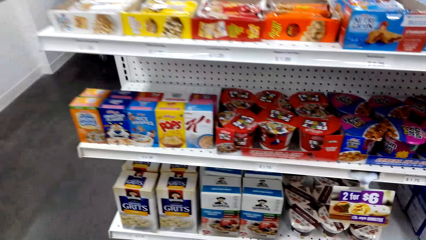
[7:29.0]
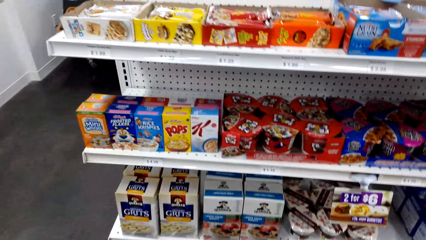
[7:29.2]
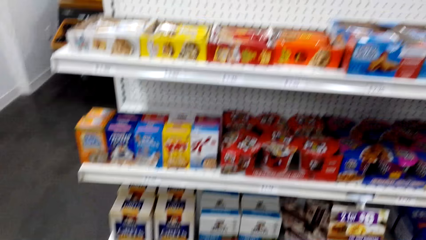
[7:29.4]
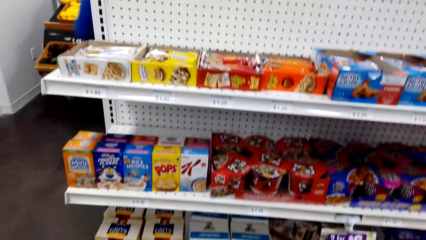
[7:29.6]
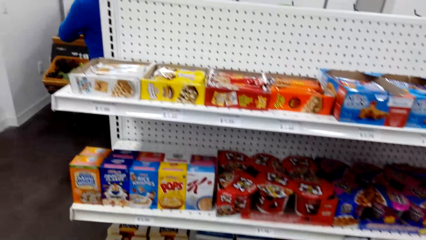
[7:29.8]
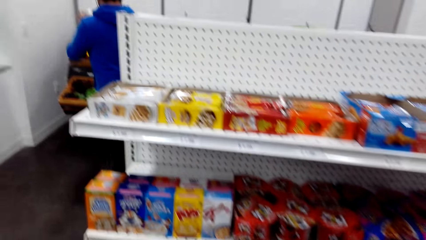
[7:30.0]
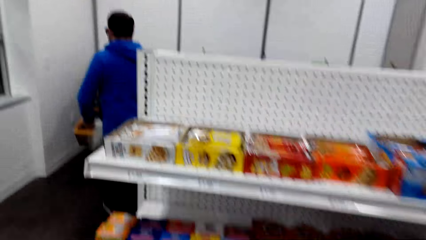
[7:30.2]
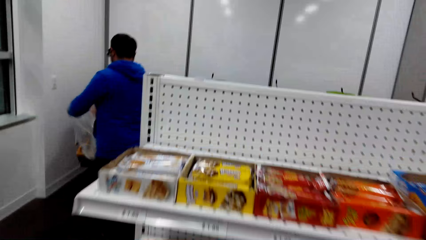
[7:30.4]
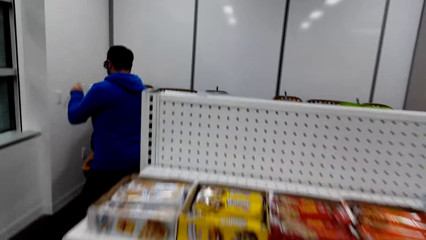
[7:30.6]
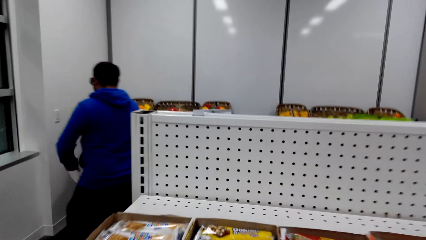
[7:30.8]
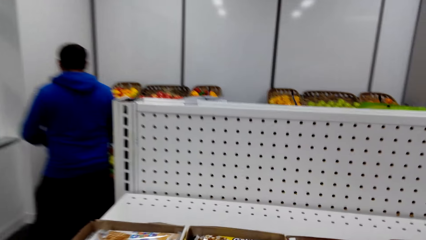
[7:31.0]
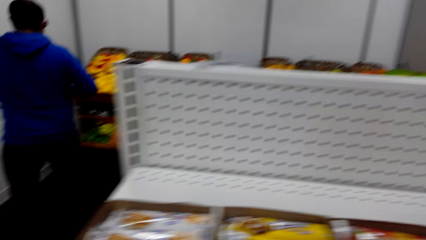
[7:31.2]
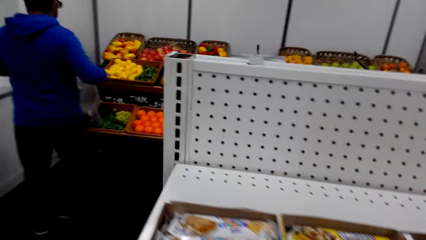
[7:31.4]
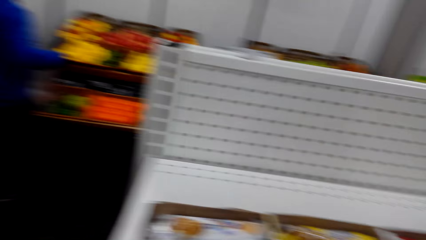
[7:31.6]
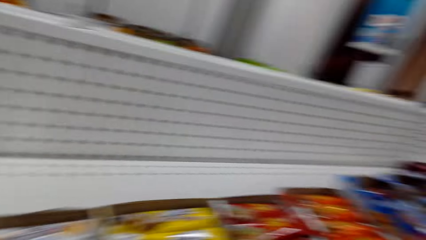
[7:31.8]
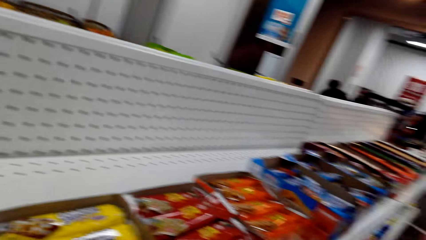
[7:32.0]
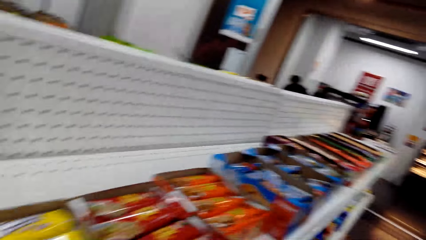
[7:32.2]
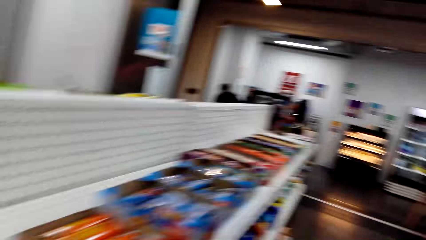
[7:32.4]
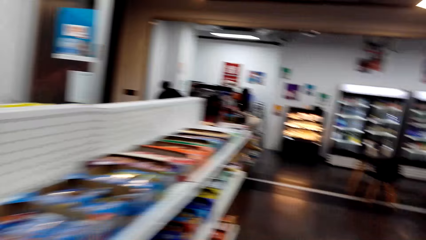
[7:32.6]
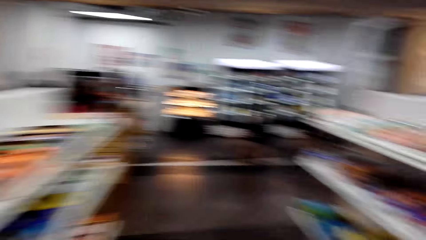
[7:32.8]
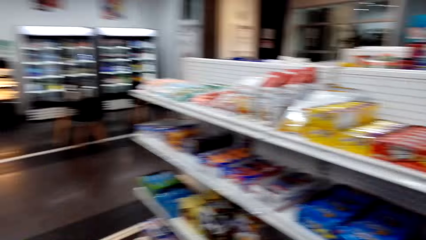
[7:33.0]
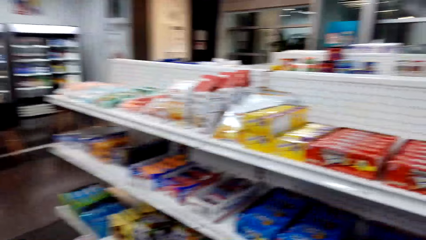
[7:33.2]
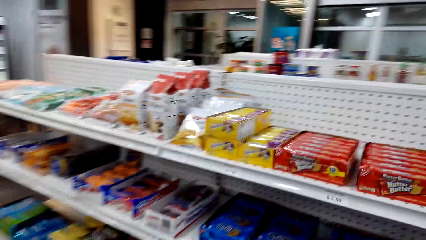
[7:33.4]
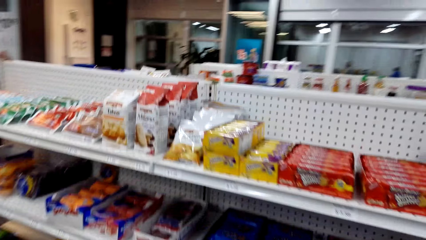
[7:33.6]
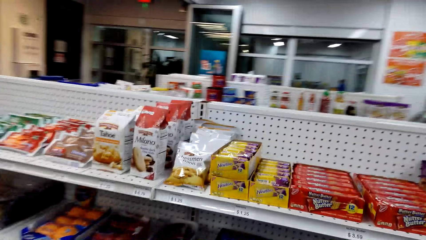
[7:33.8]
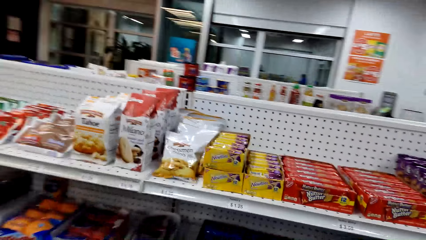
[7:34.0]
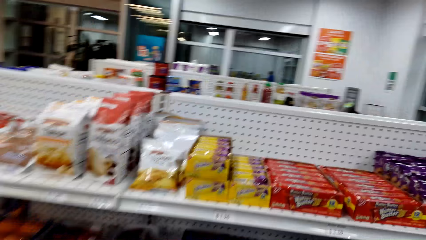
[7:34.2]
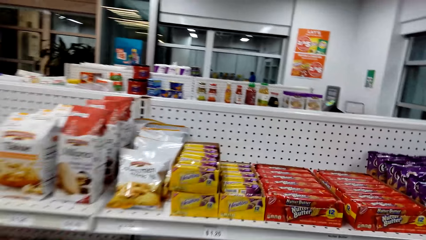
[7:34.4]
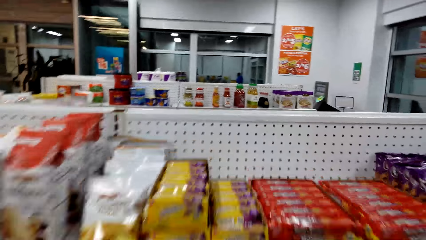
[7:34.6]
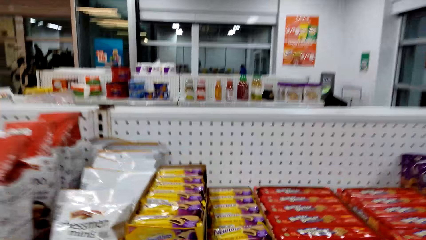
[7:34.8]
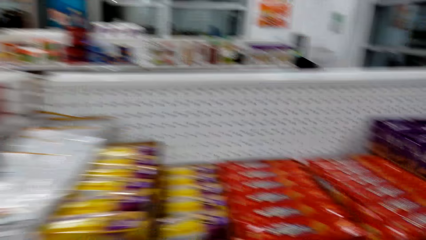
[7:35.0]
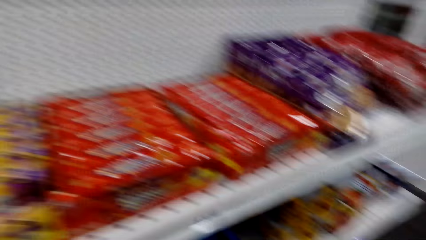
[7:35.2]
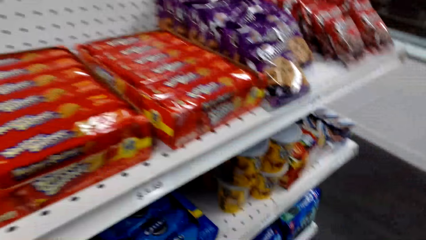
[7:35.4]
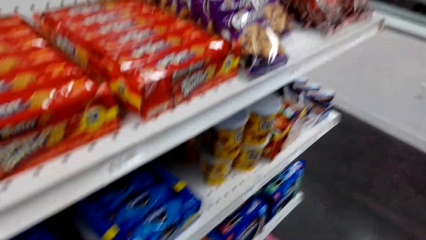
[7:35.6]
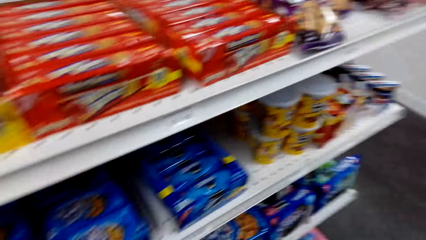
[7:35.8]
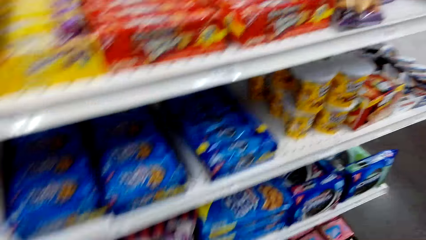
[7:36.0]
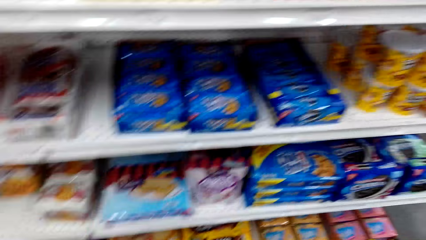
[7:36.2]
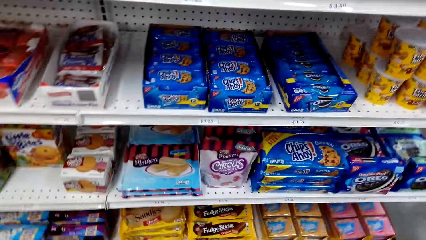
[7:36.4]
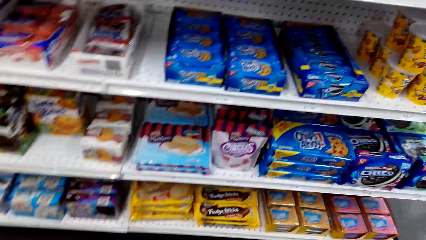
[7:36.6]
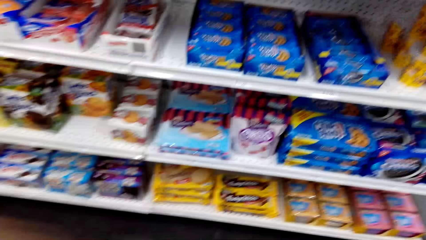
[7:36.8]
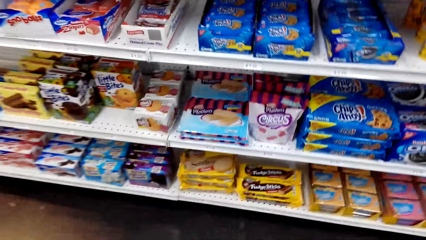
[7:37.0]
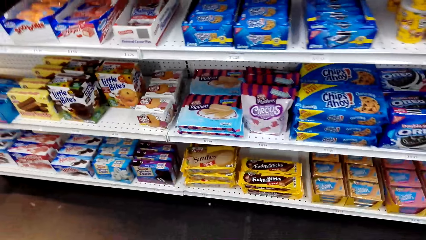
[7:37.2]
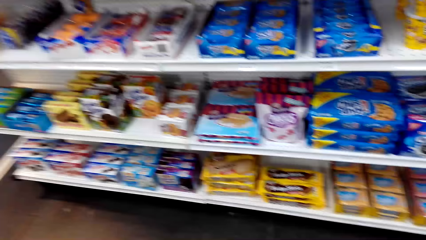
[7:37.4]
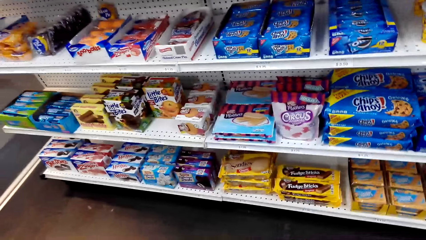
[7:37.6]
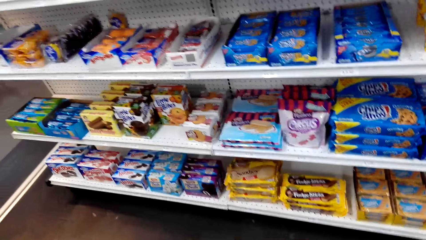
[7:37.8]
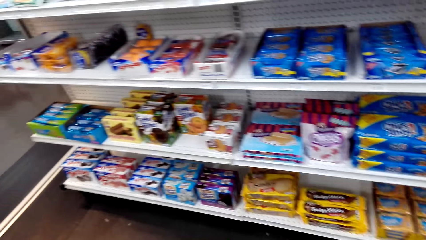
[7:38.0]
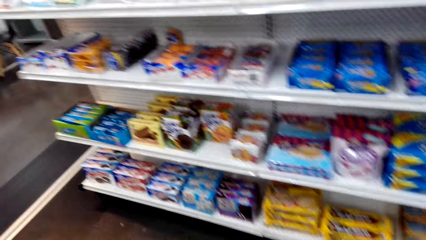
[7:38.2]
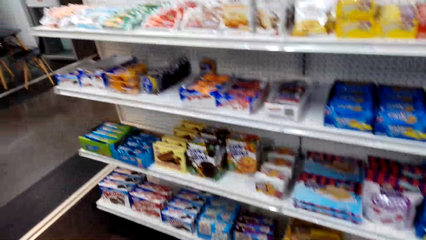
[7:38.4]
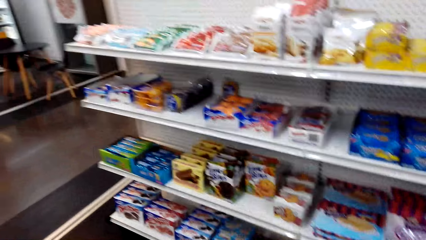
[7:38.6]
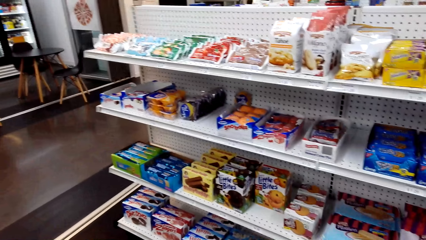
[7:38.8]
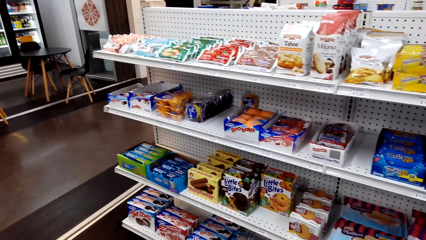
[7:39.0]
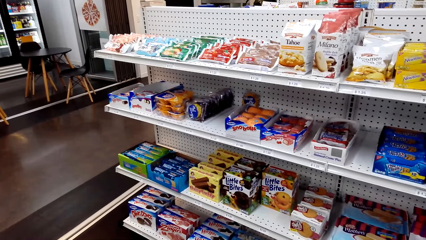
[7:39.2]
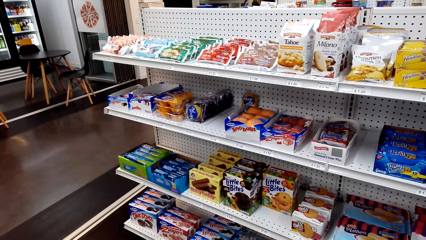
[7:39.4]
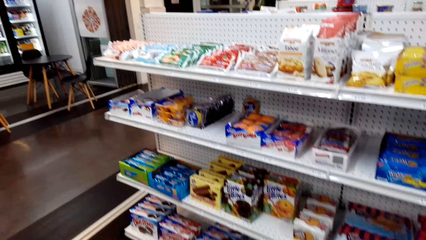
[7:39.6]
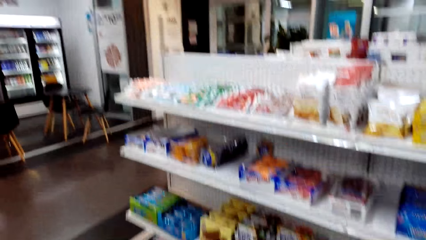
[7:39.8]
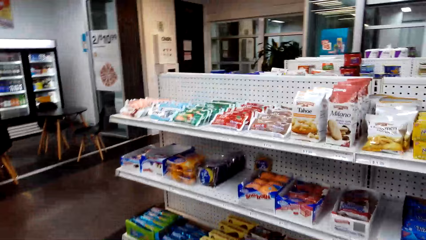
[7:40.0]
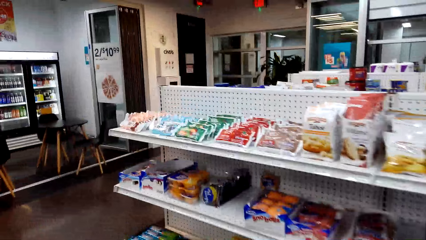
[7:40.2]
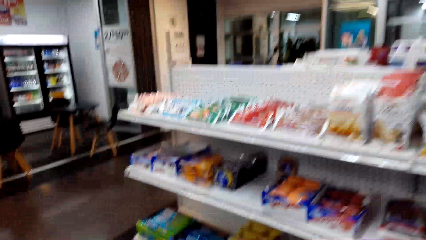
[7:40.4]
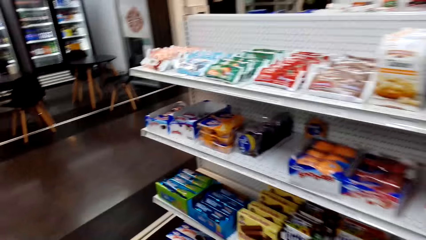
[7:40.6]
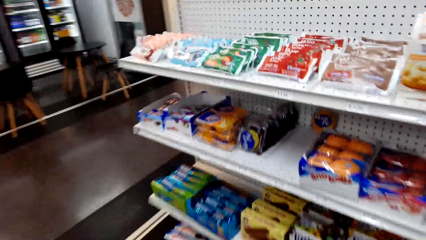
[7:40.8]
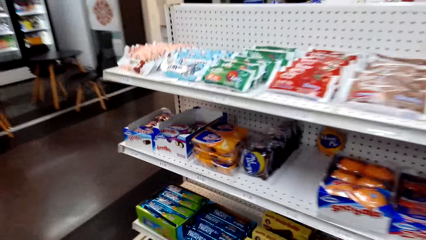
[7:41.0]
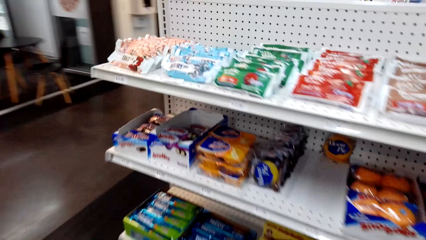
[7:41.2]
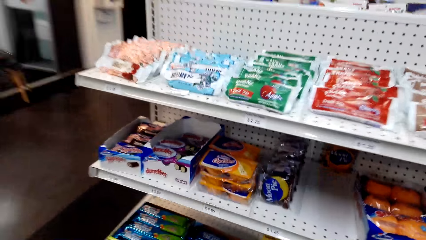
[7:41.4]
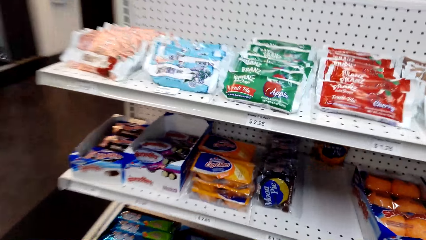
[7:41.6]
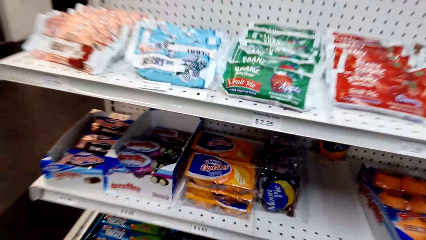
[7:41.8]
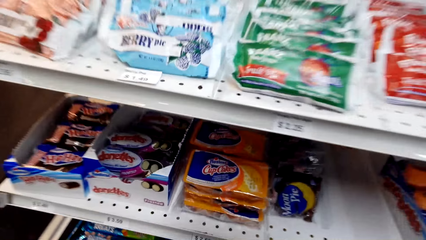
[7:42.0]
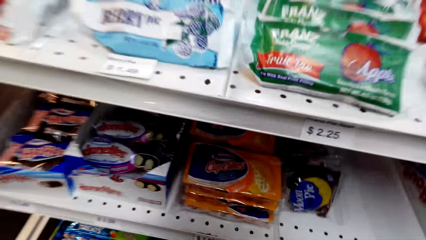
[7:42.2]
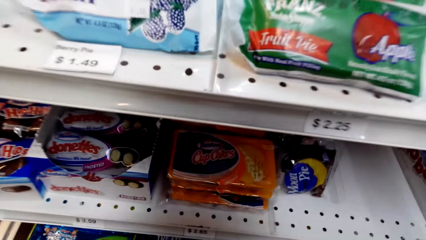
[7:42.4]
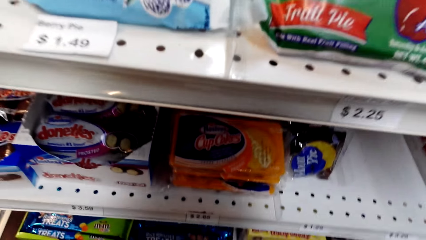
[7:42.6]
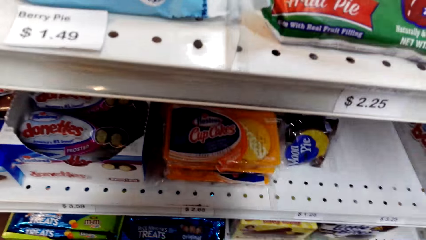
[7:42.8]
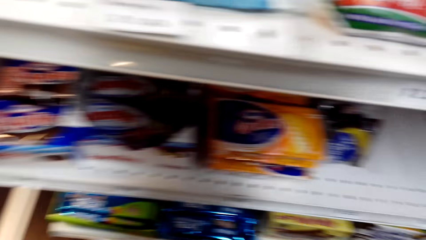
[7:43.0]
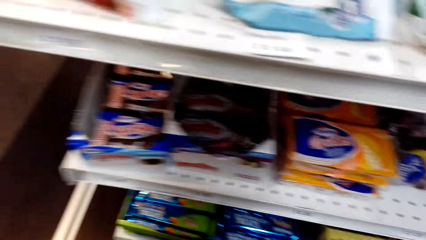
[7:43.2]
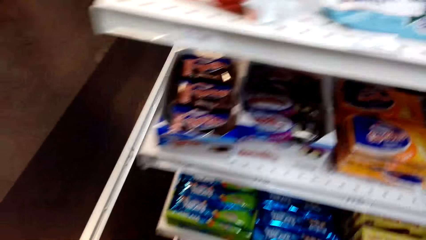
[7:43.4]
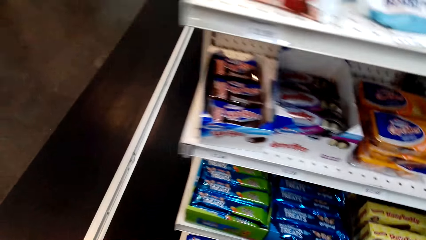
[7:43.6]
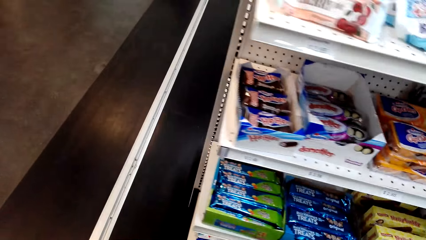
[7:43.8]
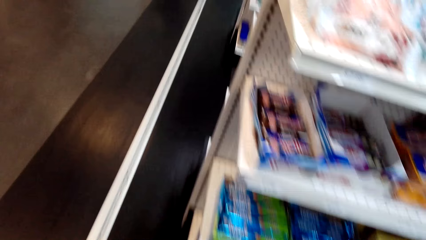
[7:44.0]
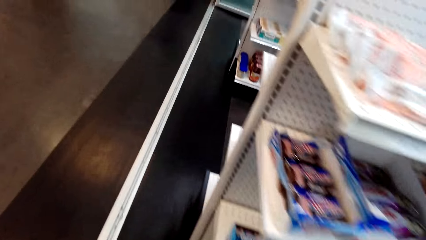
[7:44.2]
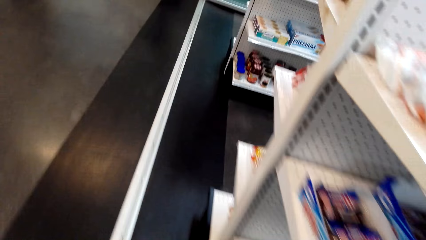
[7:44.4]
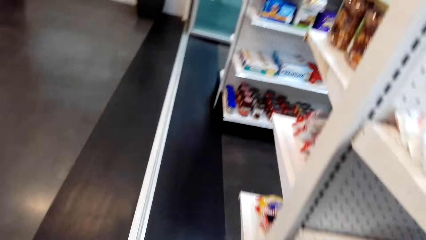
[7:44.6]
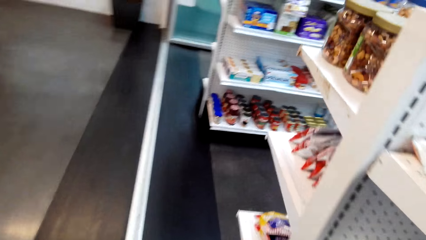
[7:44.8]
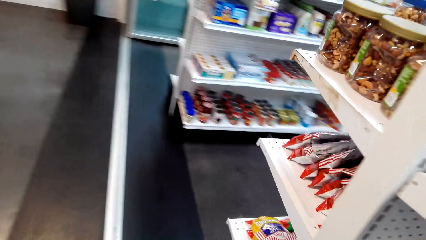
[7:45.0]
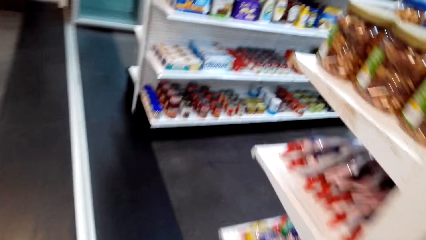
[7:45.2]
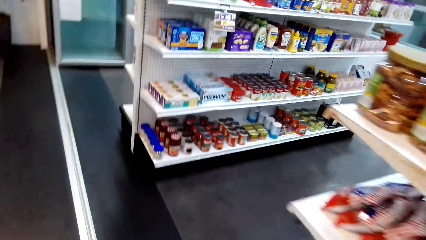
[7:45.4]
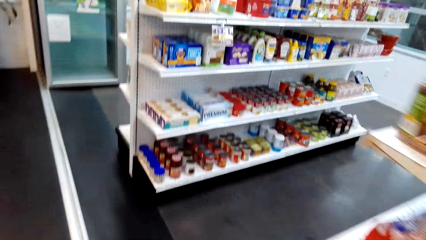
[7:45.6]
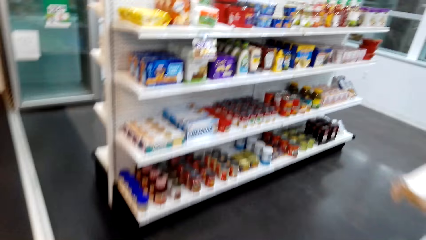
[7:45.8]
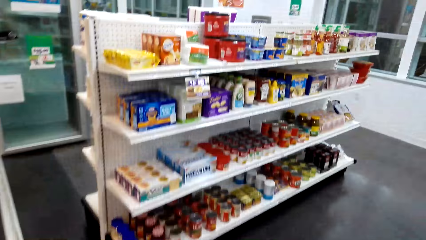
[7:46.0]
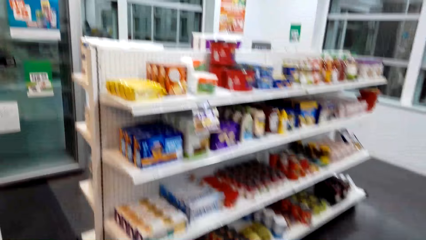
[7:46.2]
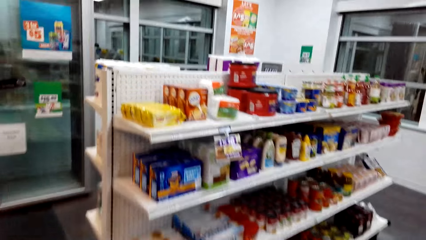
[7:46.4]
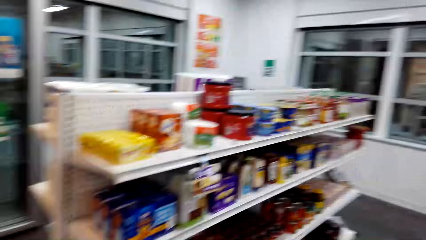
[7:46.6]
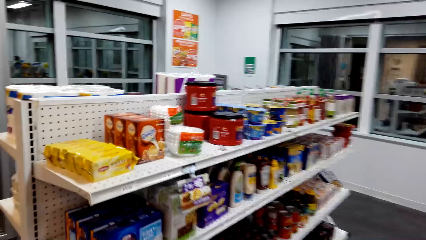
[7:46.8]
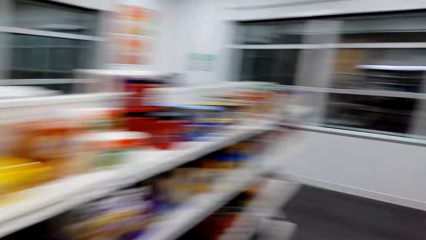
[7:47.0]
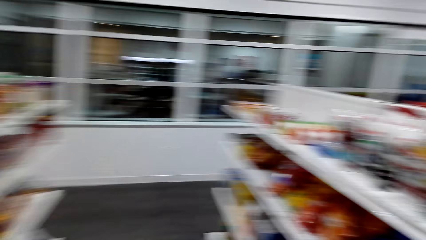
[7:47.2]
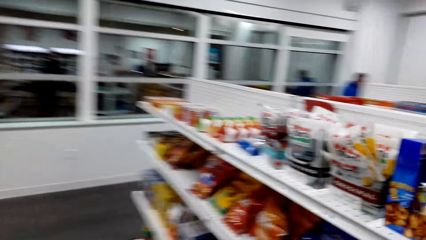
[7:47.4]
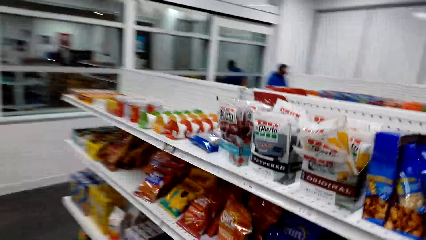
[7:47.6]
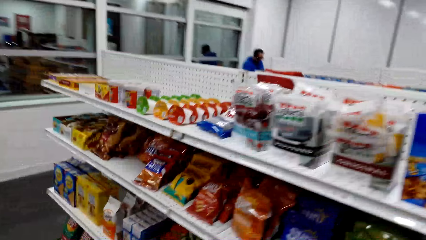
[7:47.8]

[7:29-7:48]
The camera wearer walks around. A man stands at the fruits place. The camera wearer walks around. They look around. They walk around. They stand near a shelf. They walk around.
